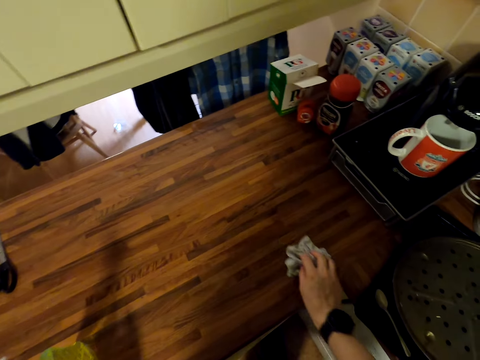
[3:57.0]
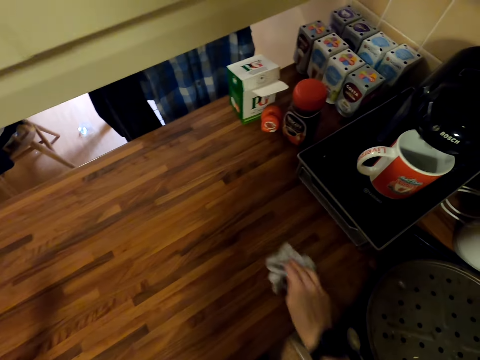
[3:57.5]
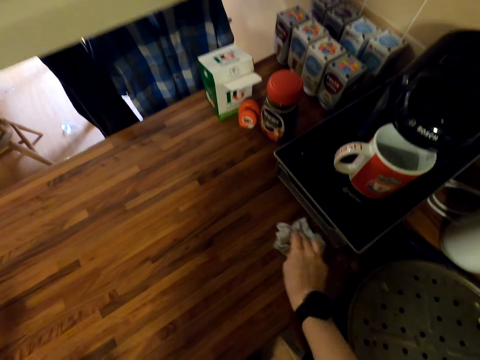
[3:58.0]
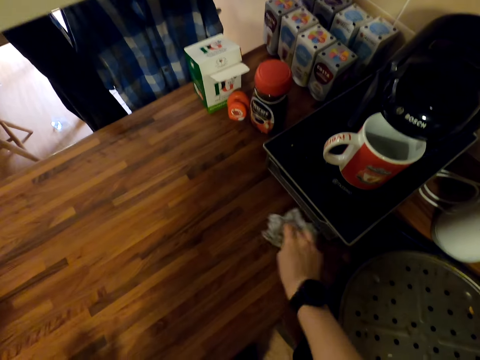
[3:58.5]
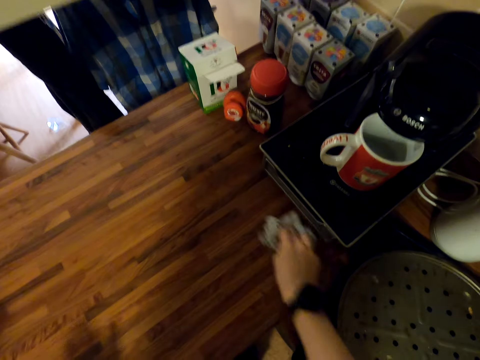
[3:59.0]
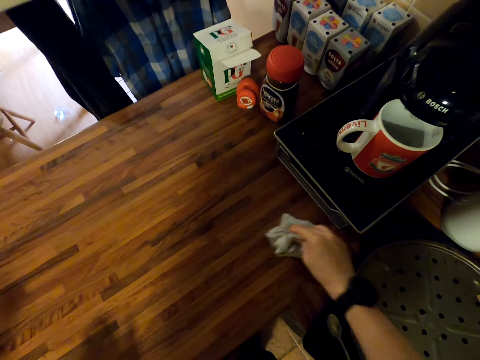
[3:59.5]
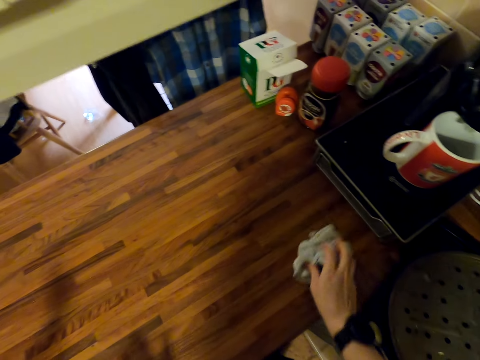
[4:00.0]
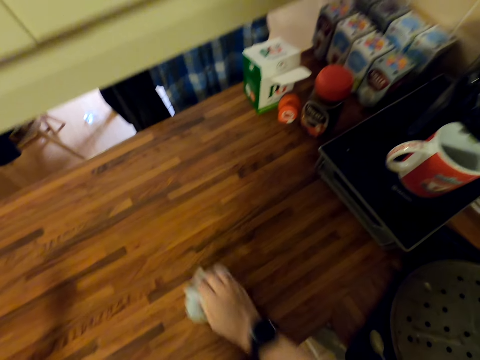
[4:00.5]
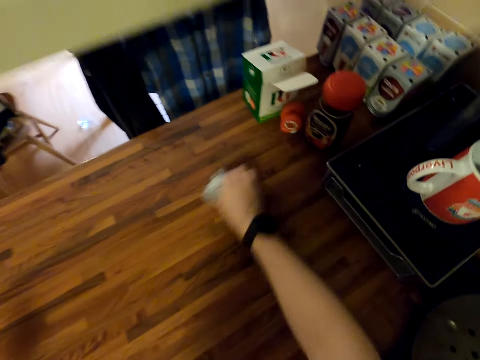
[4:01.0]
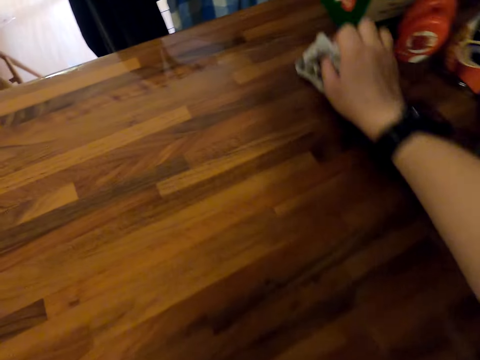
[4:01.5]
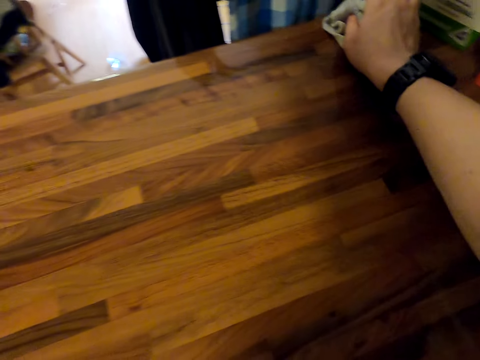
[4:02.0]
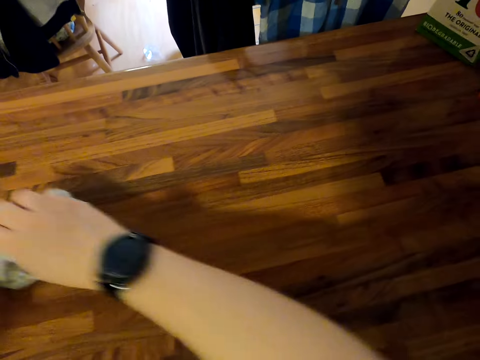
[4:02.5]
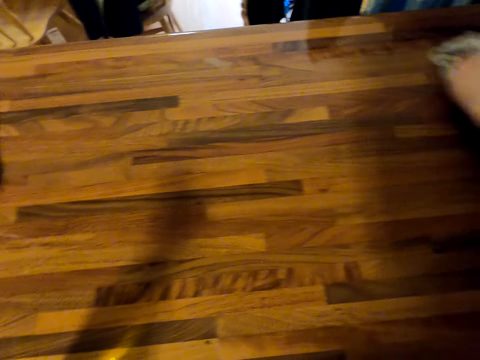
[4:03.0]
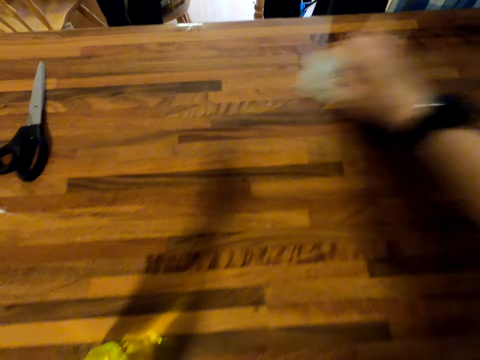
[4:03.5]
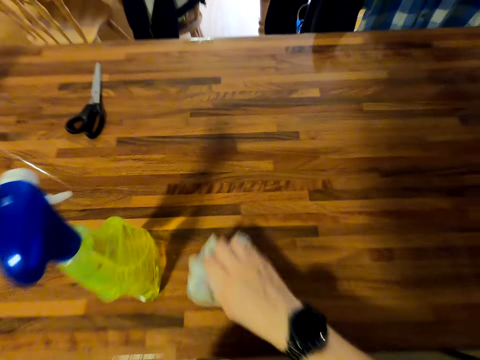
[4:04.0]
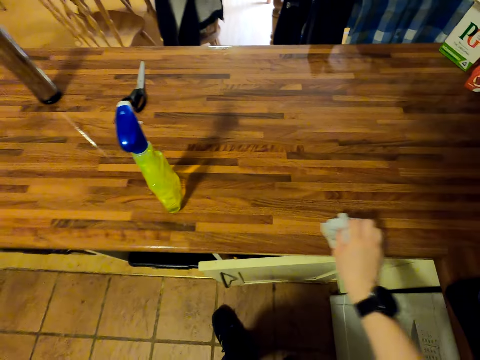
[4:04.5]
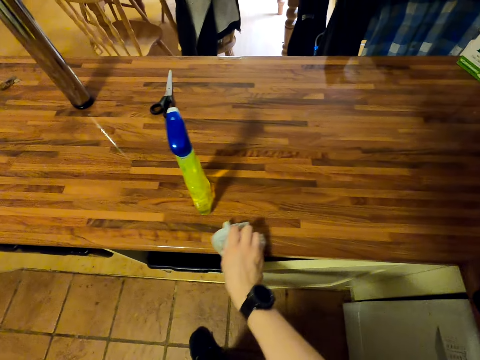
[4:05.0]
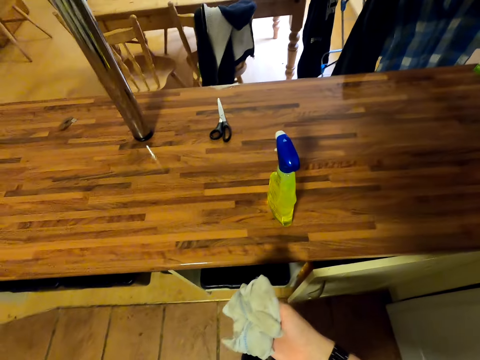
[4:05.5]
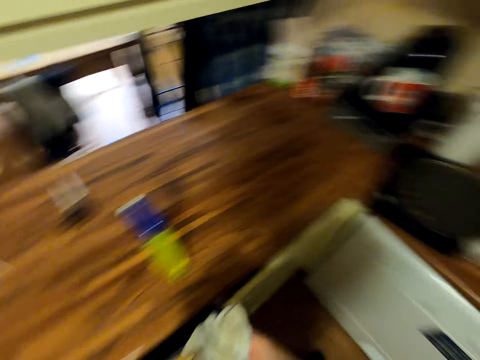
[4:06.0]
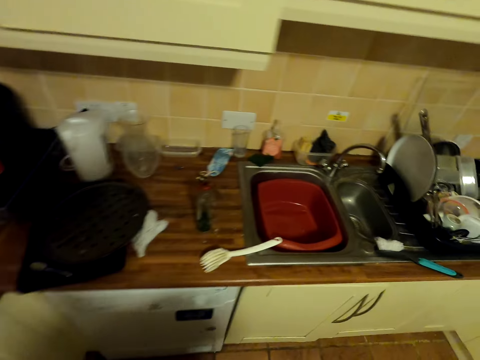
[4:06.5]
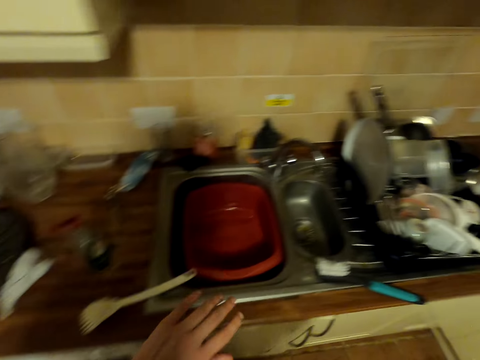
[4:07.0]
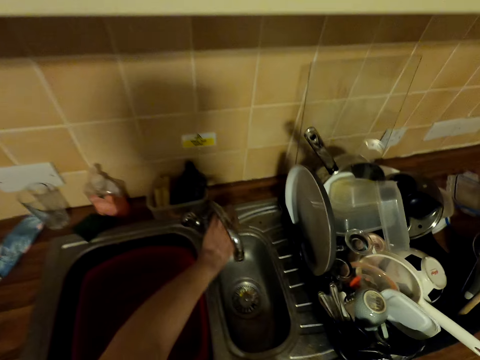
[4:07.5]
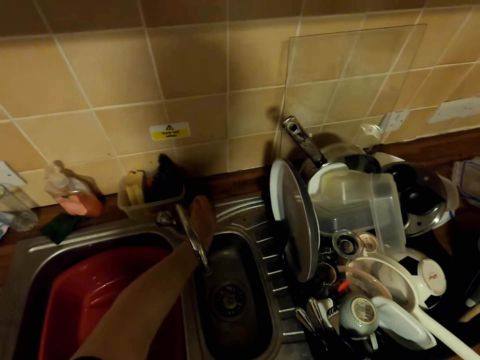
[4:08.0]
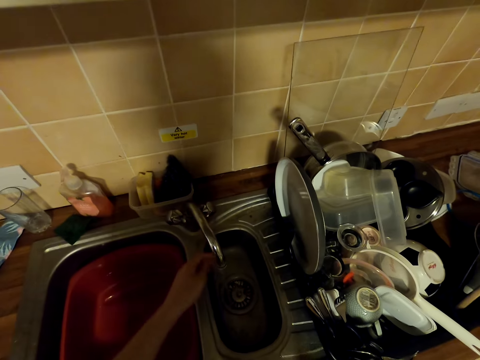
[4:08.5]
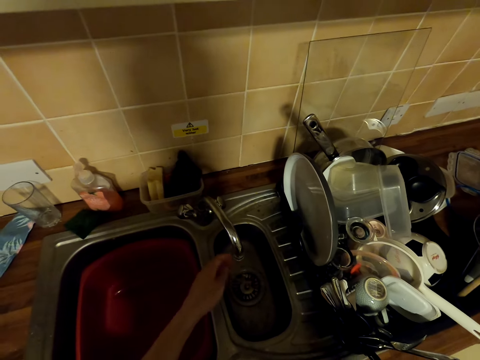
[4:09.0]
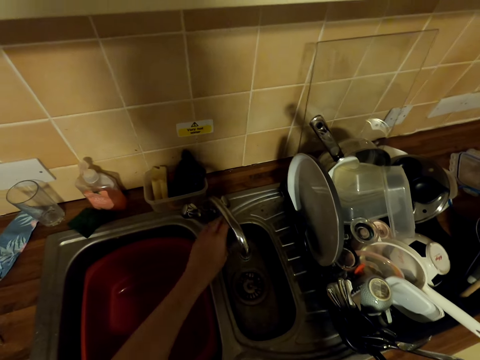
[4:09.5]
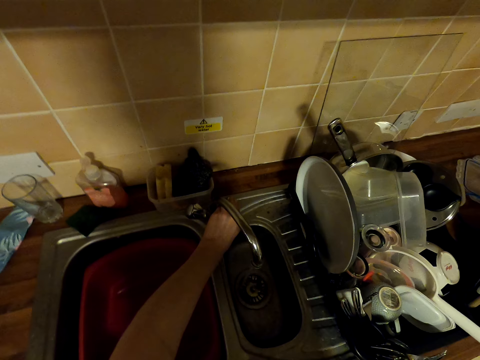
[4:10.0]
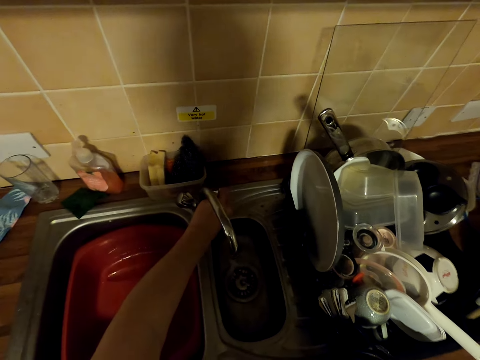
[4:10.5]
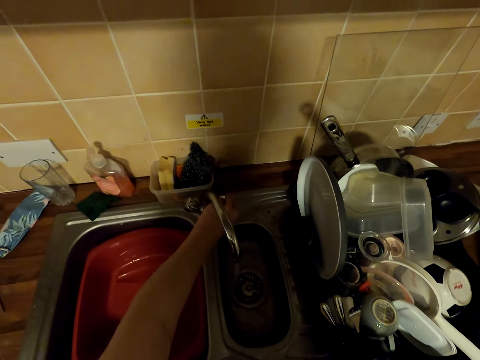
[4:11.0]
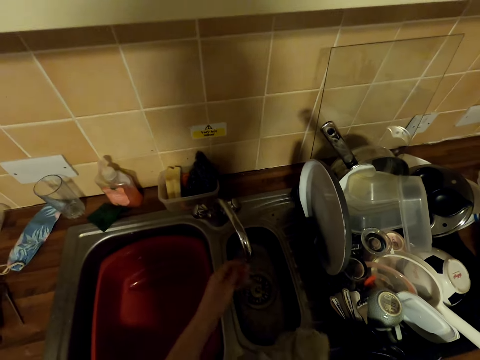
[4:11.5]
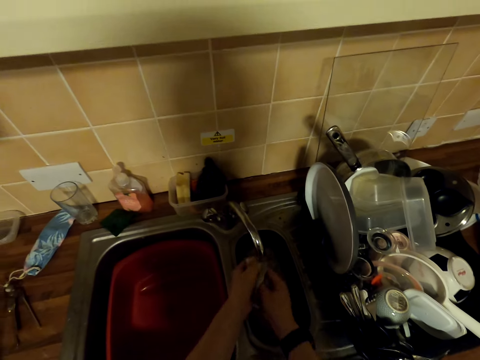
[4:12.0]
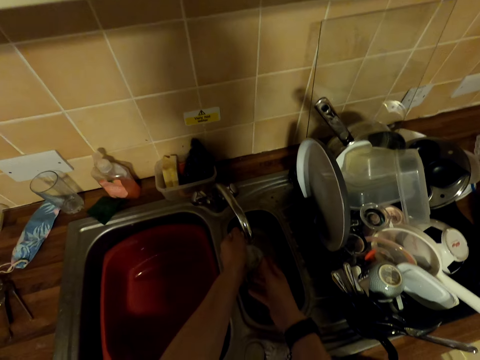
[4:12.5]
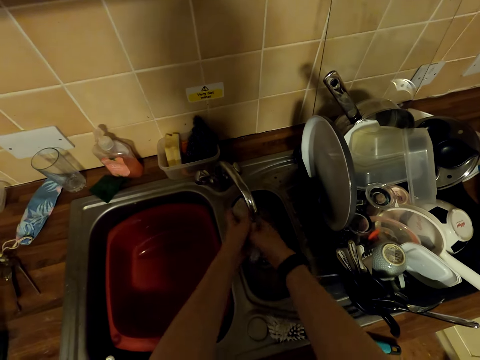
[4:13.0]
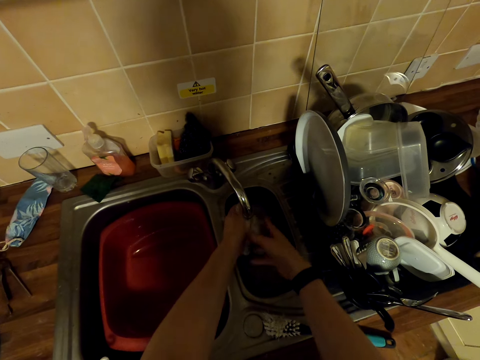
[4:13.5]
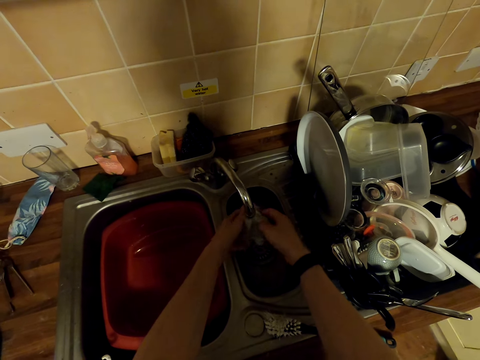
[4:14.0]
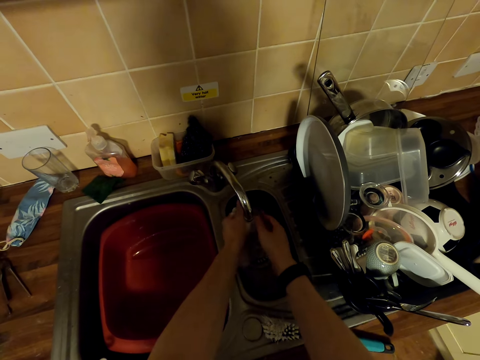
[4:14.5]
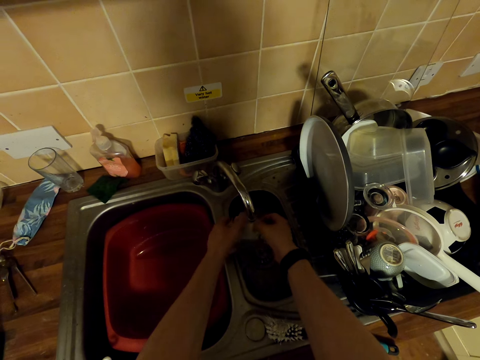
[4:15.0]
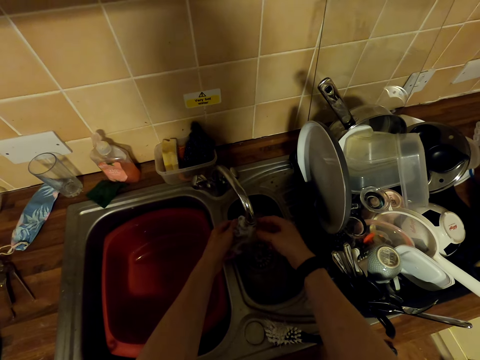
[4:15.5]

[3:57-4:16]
The camera wearer wipes the counter top with a wiping towel. They look around. They turn on the tap. They wash the wiping towel.

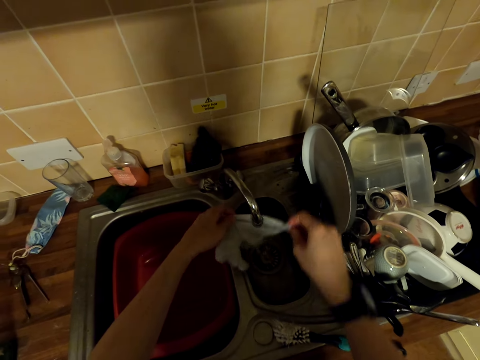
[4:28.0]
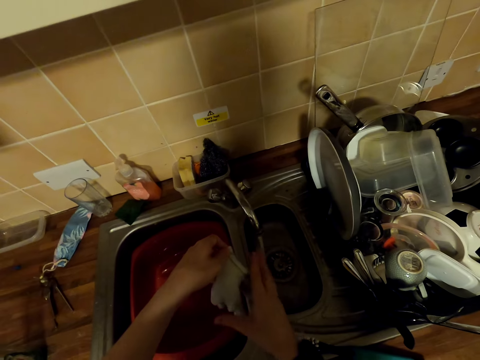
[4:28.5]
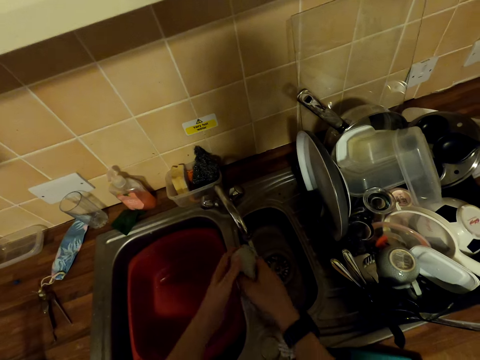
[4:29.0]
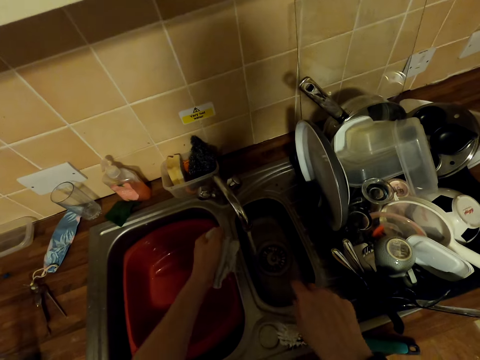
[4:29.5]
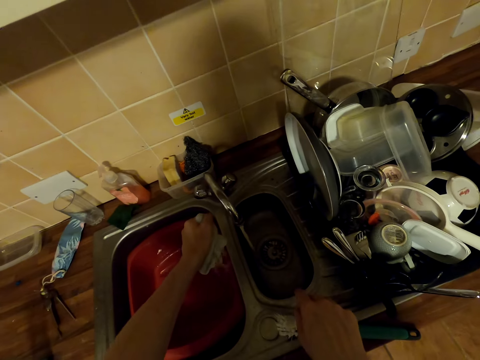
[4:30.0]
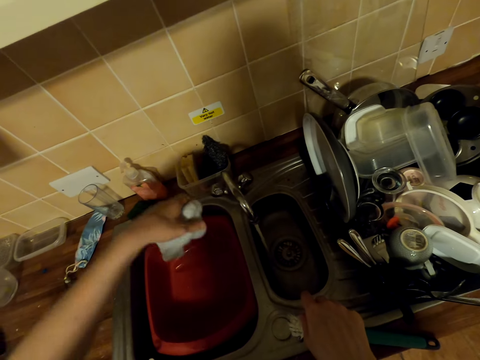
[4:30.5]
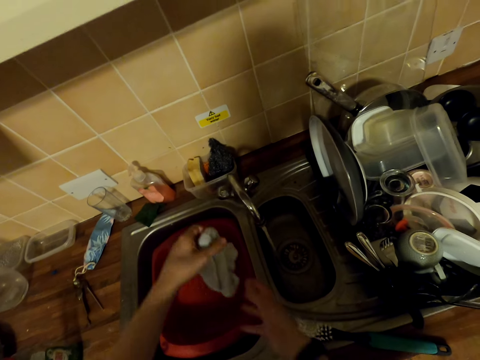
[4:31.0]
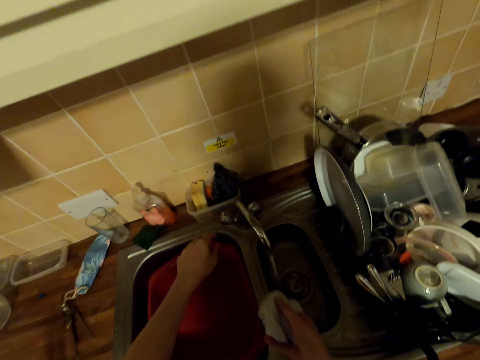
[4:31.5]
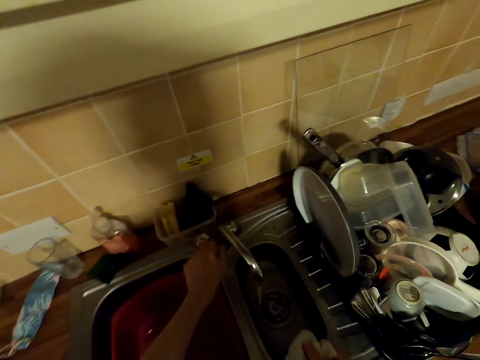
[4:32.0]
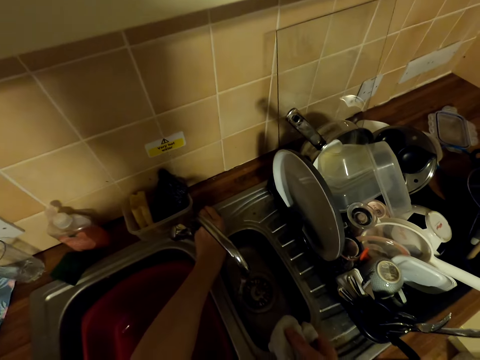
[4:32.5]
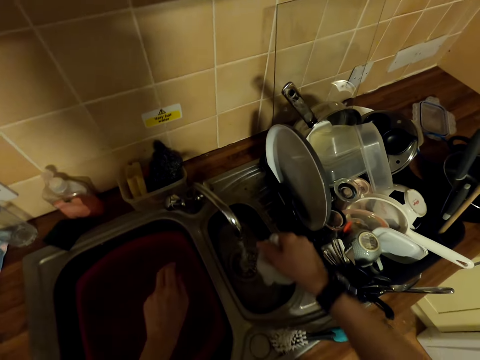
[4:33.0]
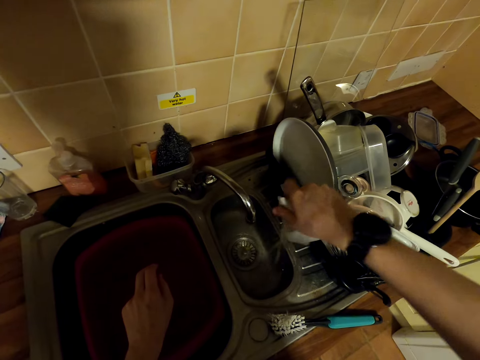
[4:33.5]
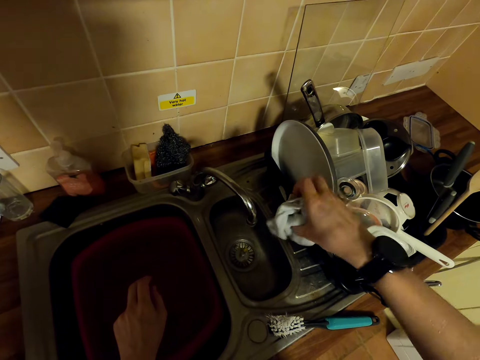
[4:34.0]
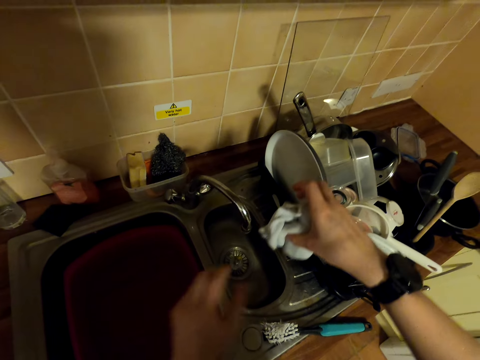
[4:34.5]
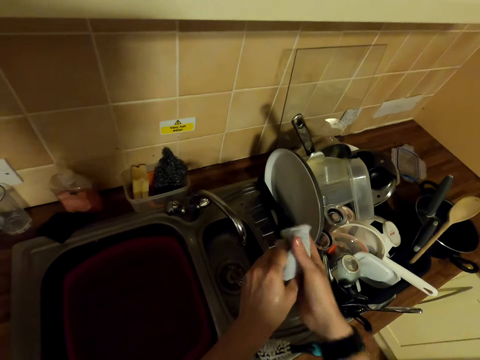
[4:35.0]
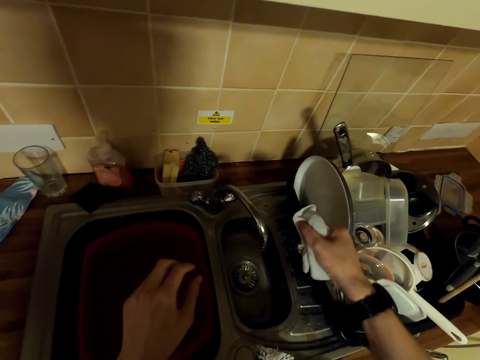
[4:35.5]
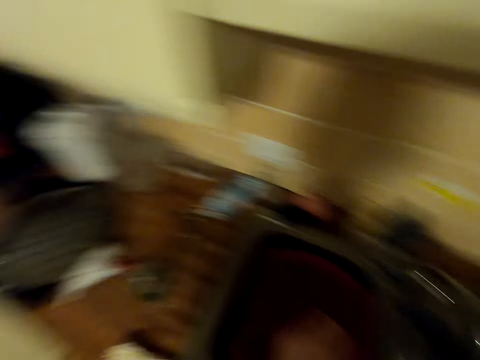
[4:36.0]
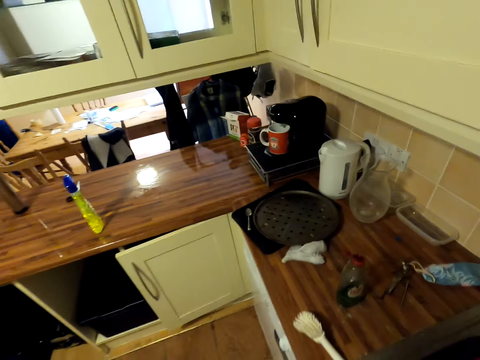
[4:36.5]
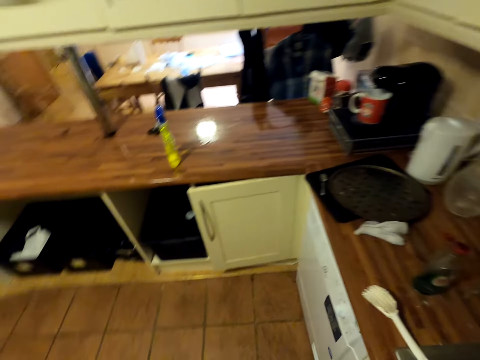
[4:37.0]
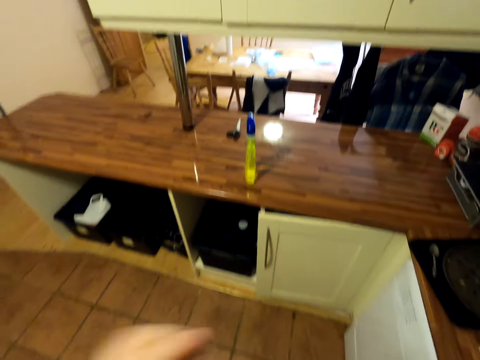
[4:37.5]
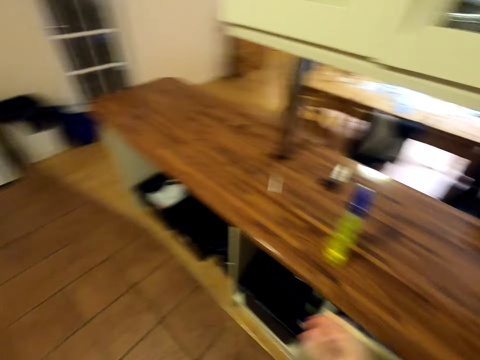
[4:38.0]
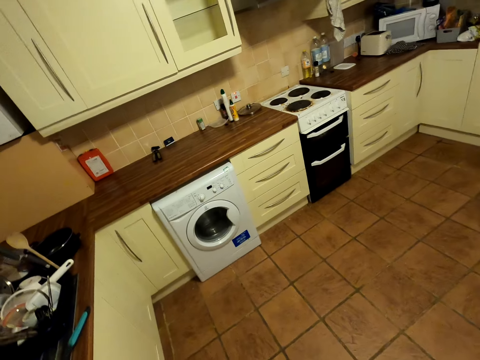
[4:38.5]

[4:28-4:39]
The camera wearer wrings the wiping towel. They turn the tap off. They close the sink. They wring the wiping towel. They move around.
